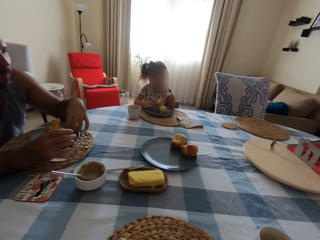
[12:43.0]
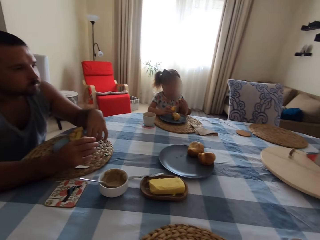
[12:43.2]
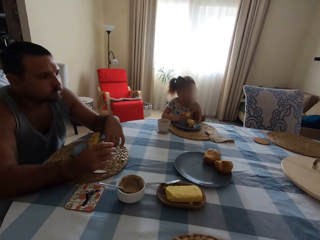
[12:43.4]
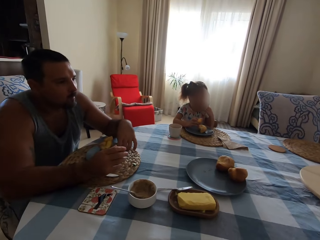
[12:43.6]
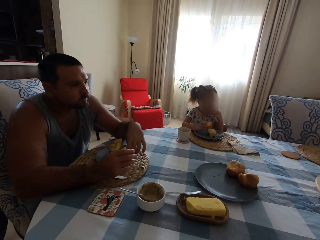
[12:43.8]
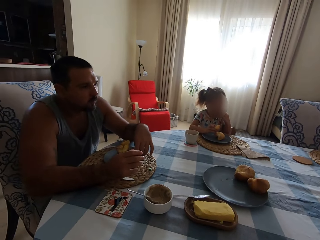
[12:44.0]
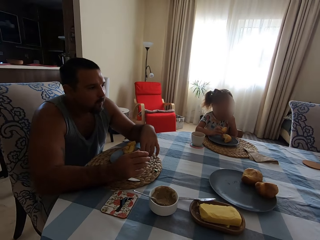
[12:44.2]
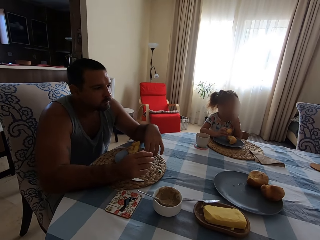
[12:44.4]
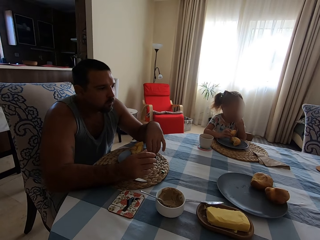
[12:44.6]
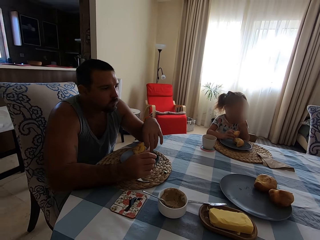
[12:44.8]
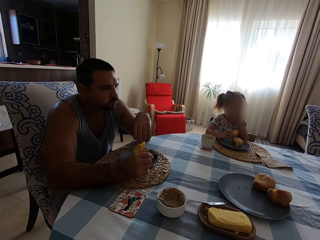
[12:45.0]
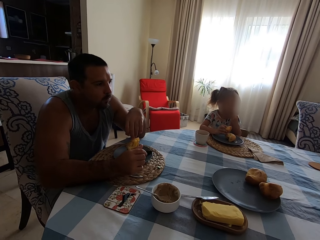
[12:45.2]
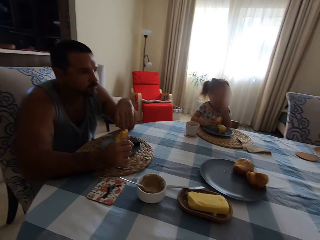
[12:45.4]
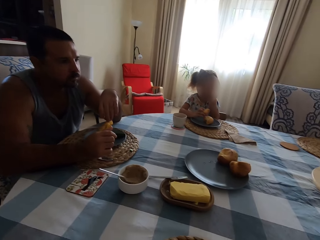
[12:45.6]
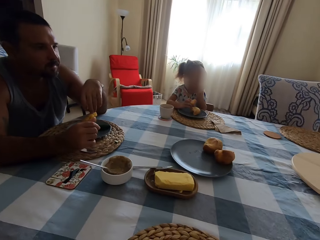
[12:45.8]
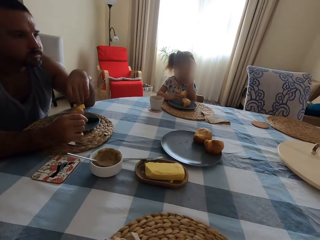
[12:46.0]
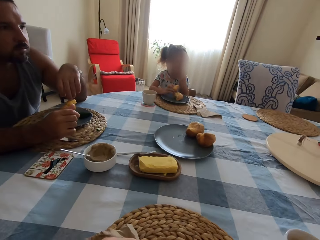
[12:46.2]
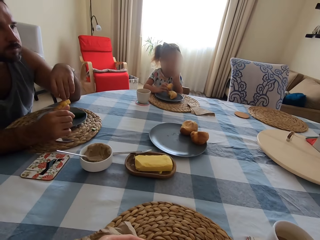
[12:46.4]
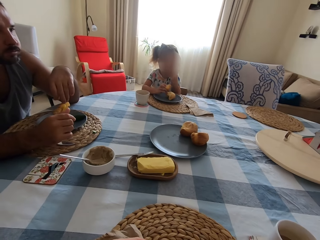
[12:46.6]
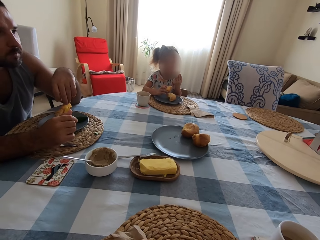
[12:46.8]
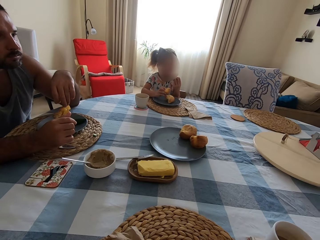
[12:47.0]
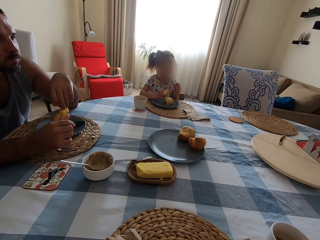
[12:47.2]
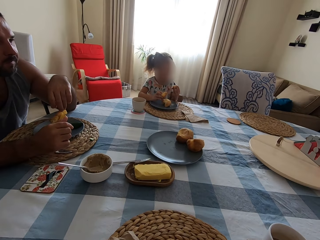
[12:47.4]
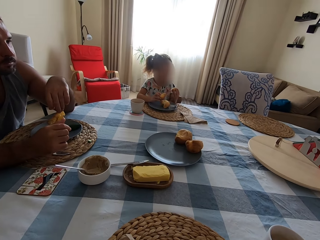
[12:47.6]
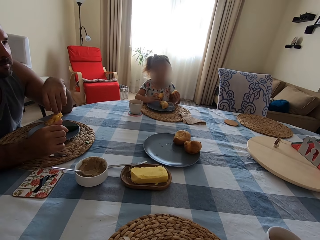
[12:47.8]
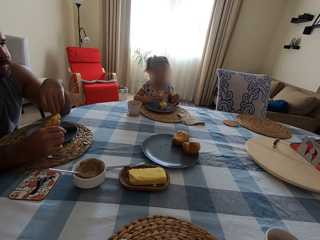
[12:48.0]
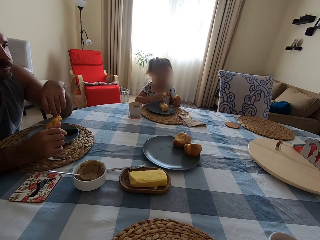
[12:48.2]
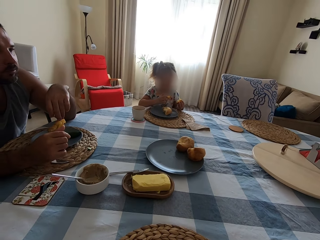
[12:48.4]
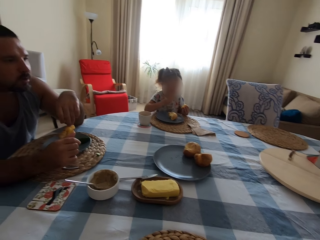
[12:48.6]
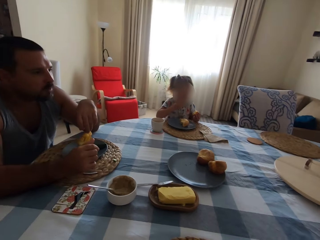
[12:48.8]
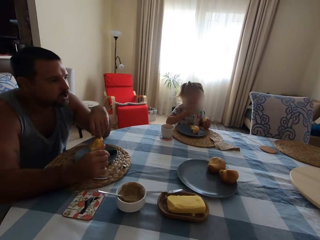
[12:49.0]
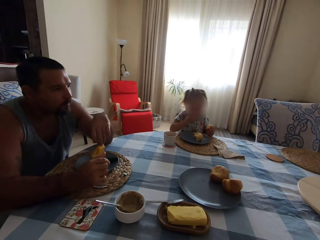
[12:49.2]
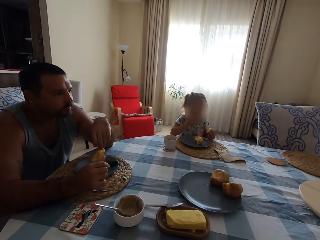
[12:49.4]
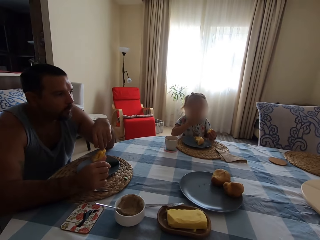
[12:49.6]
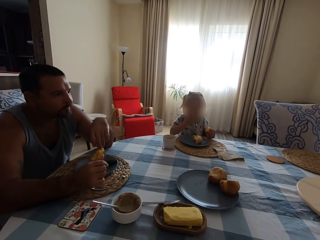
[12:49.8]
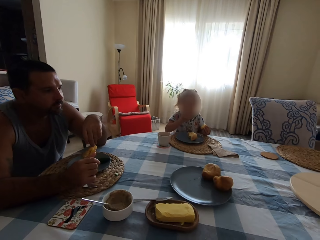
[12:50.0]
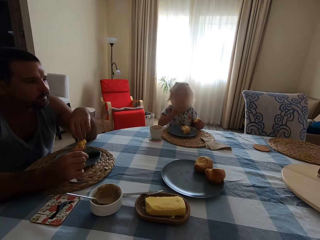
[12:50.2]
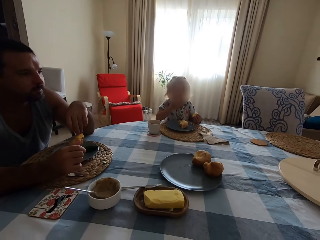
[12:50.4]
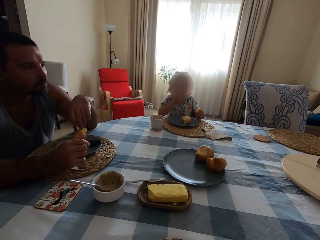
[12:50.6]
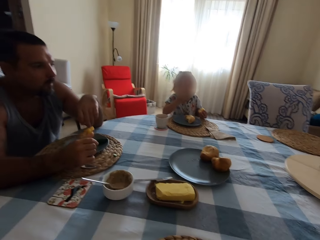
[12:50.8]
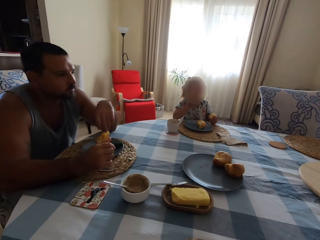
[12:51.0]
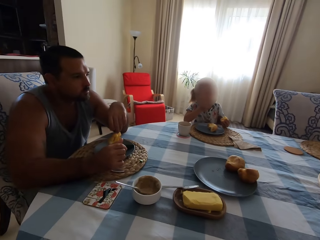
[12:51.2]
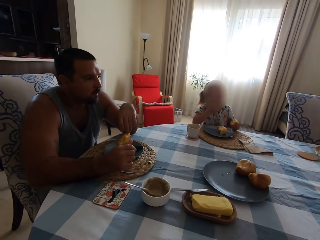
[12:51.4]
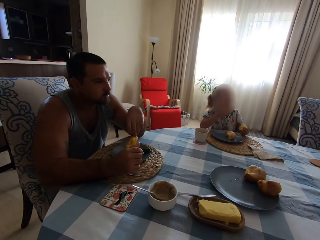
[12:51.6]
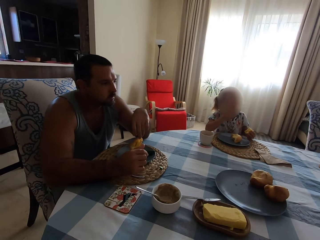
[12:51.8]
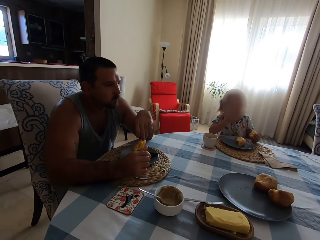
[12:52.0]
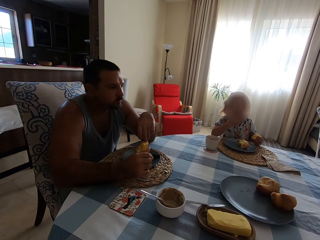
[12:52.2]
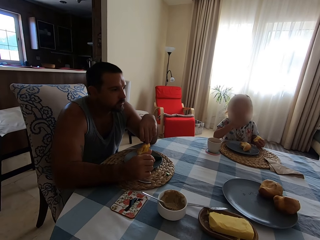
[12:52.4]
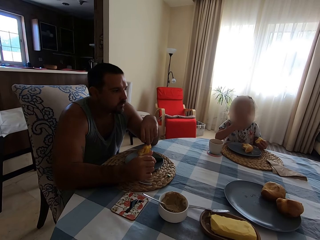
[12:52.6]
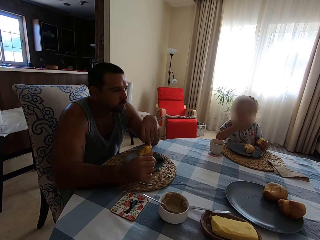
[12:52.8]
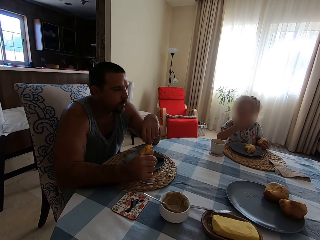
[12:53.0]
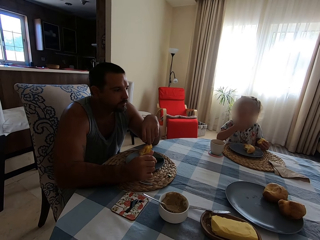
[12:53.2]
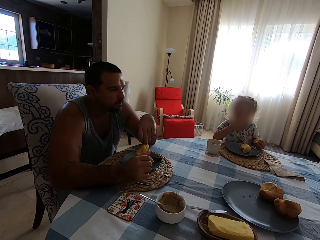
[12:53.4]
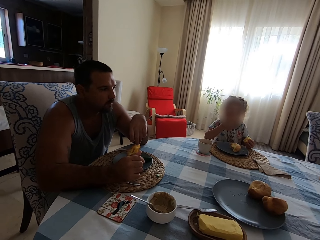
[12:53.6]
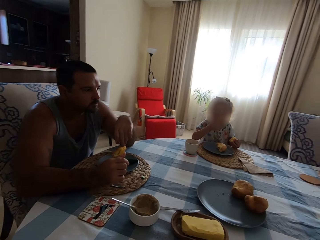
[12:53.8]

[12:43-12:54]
The camera wearer talks to a man. The man puts the cucumber in the plate. The camera wearer talks to the man. A child eats and holds a Yorkshire pudding in the hand. A girl eats the cake. The camera wearer talks to the man. The man talks to the camera wearer.

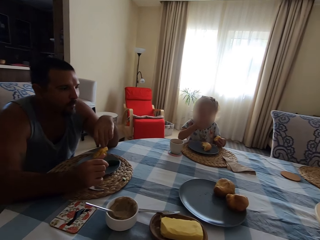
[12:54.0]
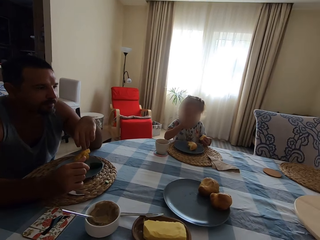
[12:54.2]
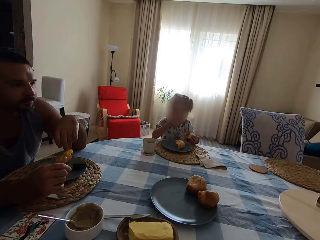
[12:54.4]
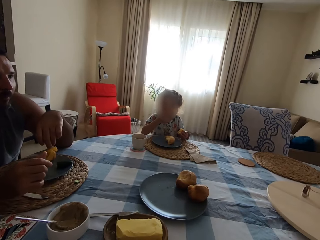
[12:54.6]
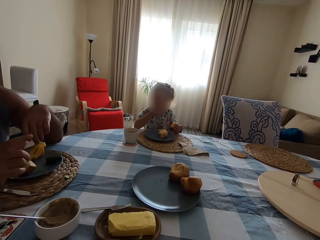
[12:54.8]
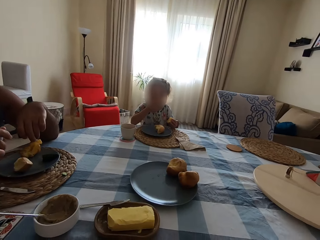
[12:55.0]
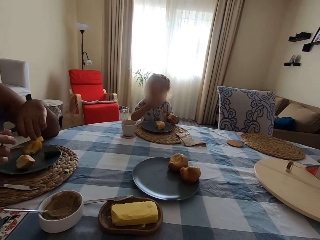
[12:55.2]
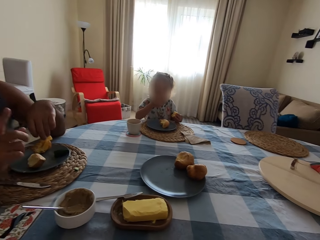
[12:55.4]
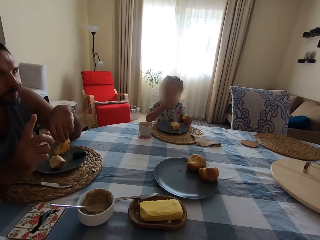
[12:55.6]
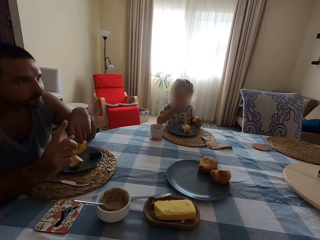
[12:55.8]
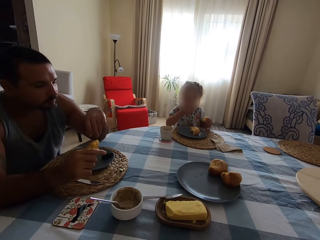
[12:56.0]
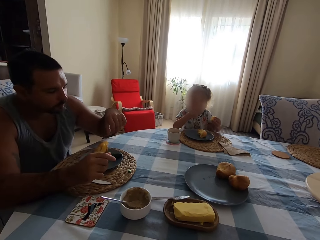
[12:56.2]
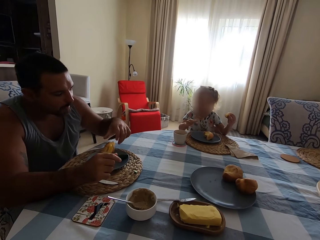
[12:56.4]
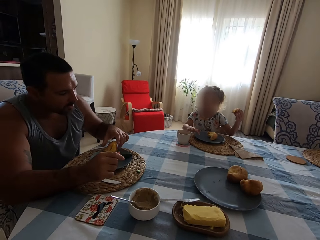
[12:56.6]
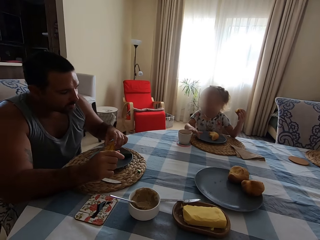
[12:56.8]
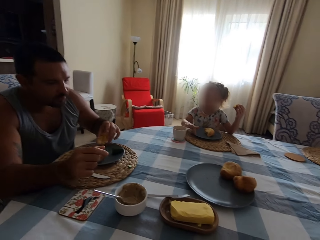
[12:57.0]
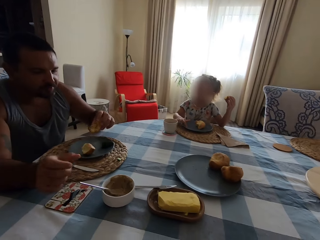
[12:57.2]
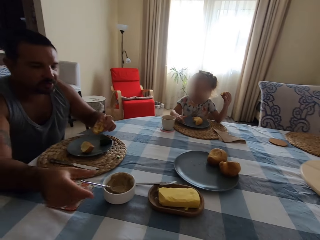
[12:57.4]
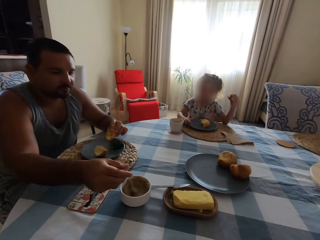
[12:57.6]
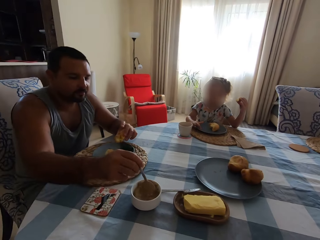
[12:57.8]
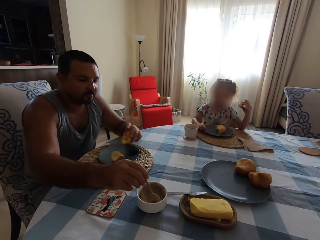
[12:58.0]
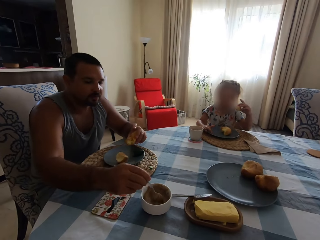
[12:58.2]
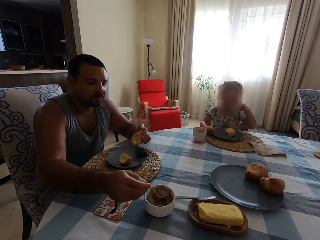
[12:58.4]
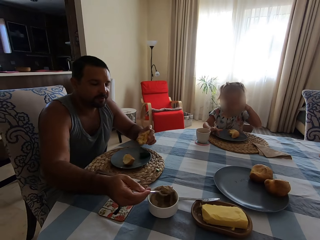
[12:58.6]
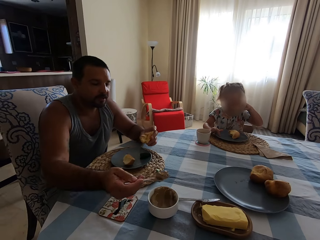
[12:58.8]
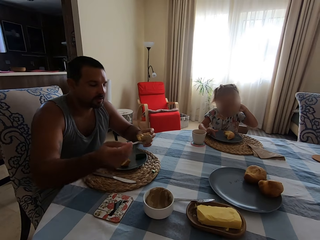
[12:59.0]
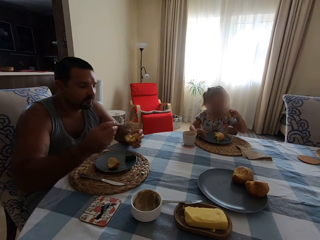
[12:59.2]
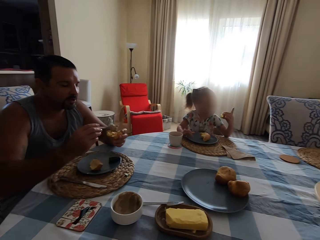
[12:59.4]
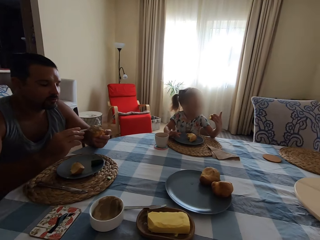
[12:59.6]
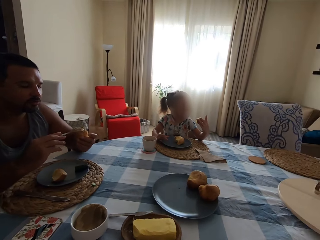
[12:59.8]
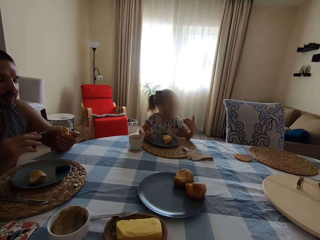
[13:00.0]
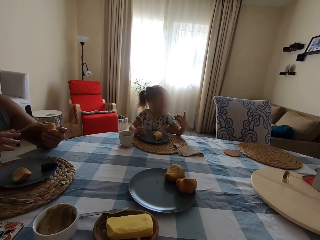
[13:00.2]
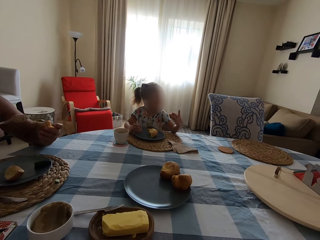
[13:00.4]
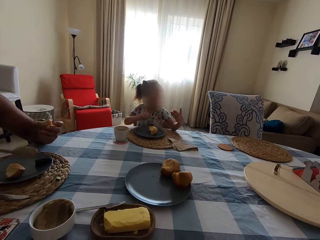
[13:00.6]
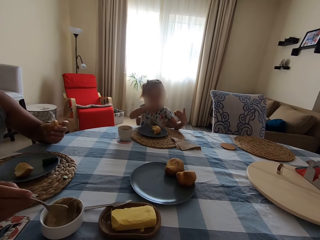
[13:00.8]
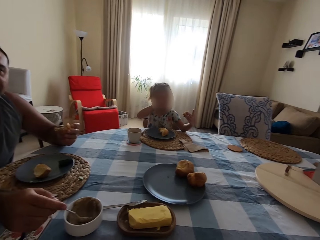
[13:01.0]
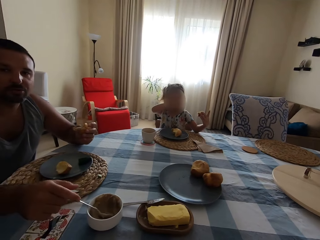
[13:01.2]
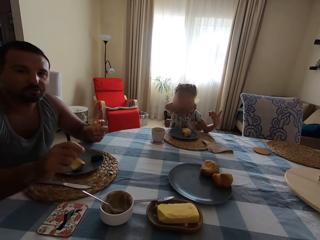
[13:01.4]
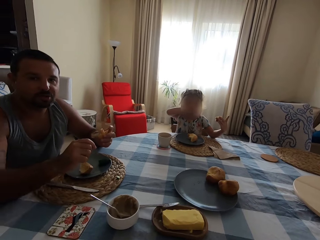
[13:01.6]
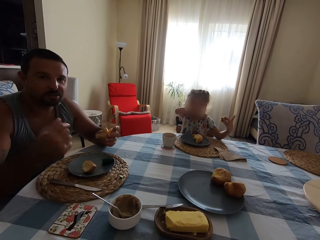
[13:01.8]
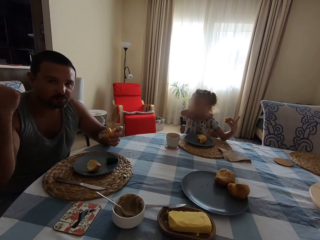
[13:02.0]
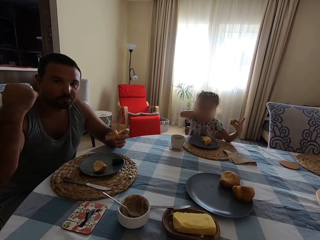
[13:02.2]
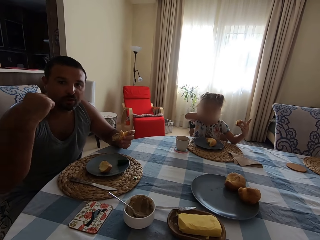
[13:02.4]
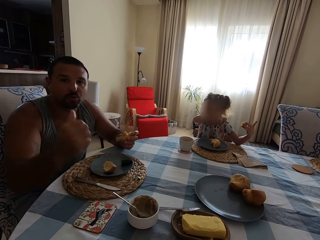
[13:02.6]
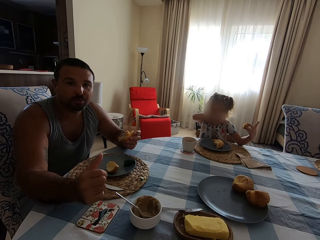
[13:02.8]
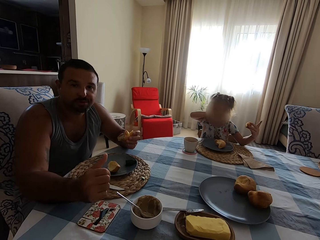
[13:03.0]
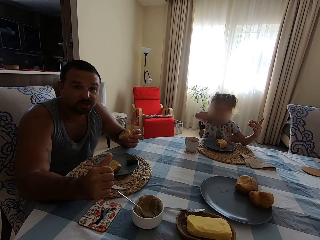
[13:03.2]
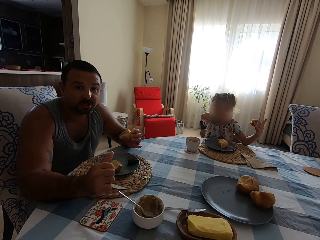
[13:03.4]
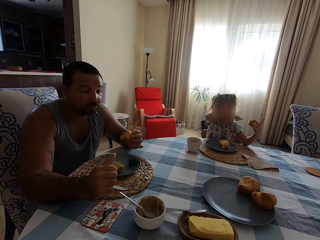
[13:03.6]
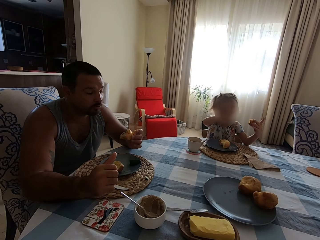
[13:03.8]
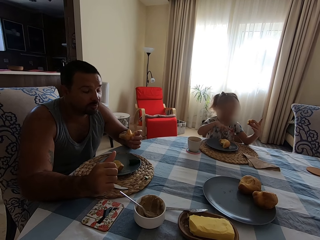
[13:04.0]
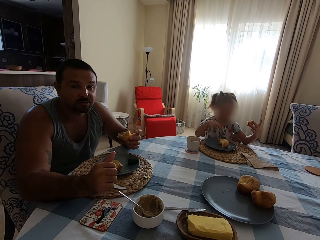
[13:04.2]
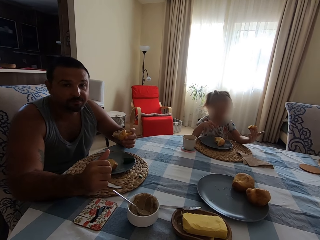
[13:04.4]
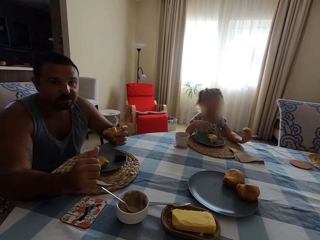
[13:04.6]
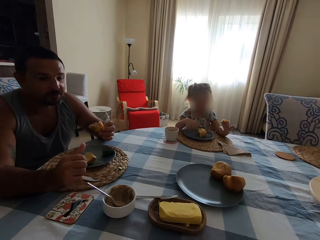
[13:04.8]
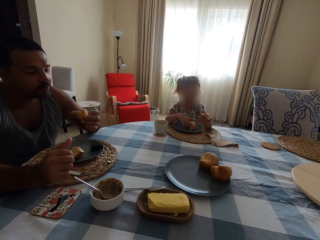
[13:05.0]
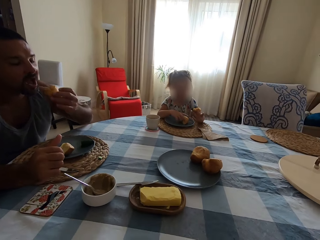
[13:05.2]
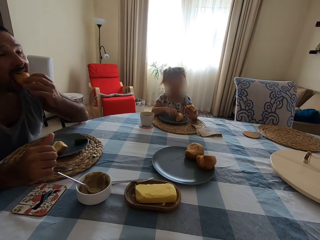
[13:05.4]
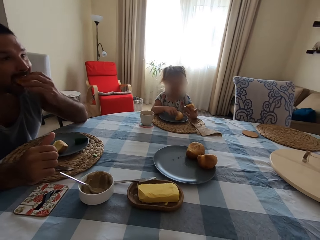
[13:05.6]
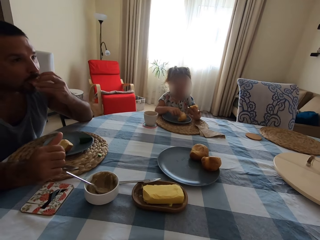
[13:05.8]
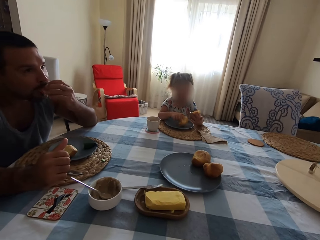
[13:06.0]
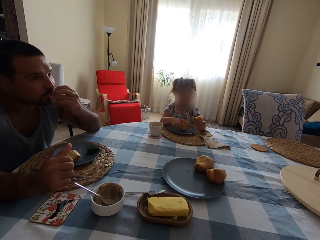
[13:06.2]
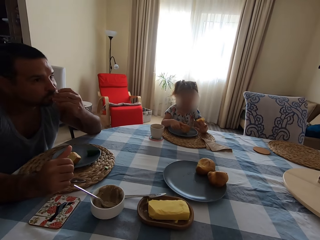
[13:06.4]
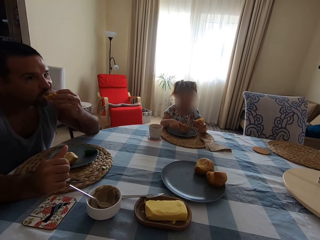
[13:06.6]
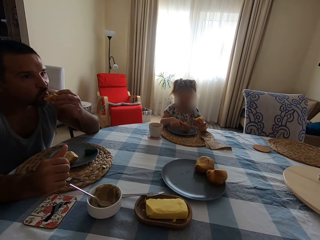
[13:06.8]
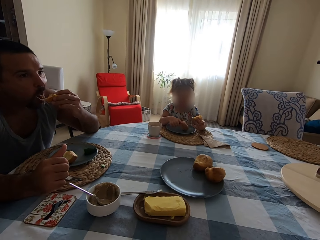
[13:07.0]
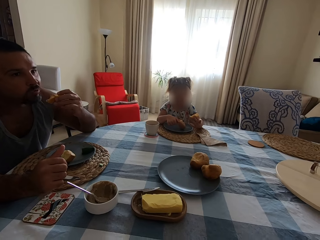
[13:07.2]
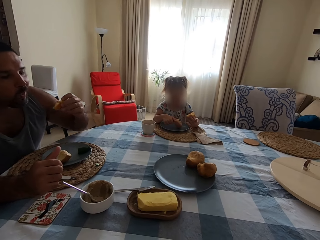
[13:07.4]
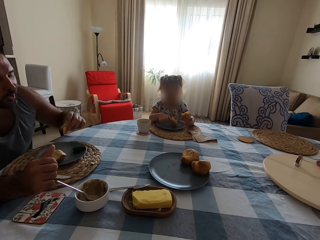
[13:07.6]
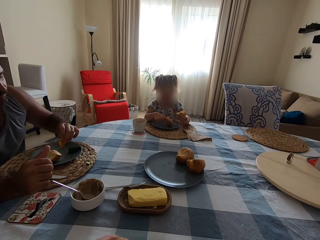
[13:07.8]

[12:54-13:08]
A man points at the camera wearer with the finger. The man talks to the camera wearer and picks the Yorkshire pudding or cake in the plate. The man talks to the camera wearer and picks the spoon. The man scoops the peanut in the bowl. A girl eats. The girl moves the hand. The man talks to the camera wearer and puts the peanut on the Yorkshire pudding. The man talks to the camera wearer and puts the spoon in the bowl. The girl wipes the face. The man moves the hand. The man eats the cake. The girl touches the Yorkshire pudding in the plate. The man puts the cake on the plate.
